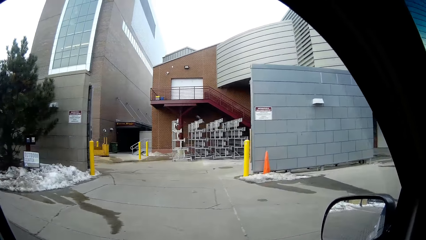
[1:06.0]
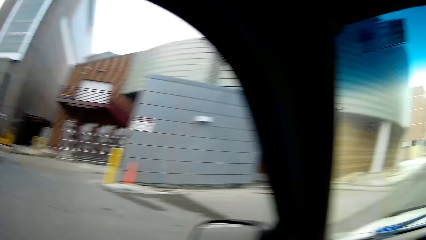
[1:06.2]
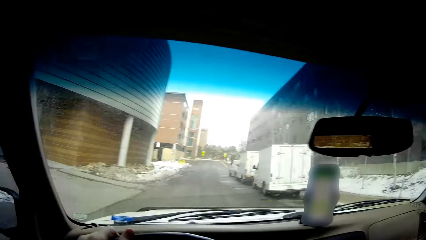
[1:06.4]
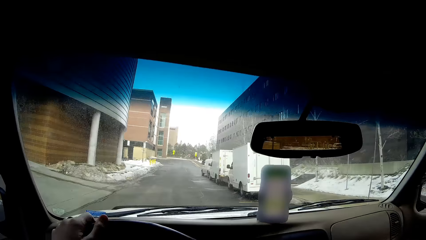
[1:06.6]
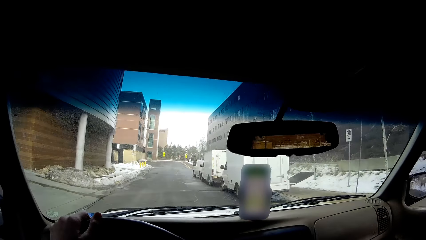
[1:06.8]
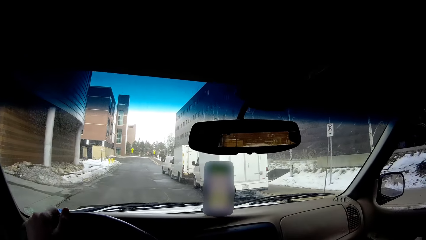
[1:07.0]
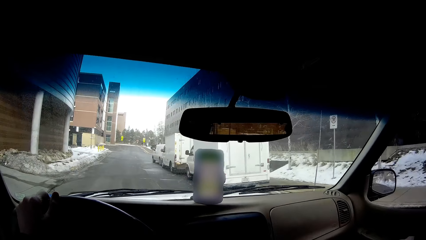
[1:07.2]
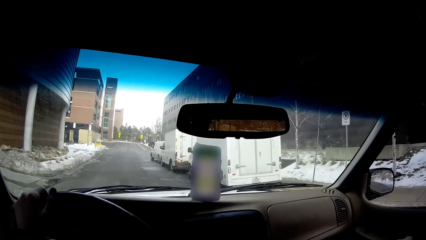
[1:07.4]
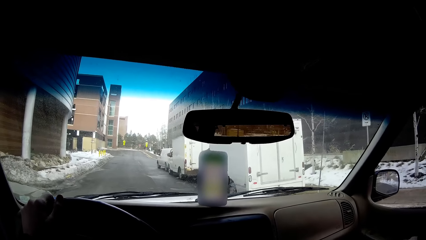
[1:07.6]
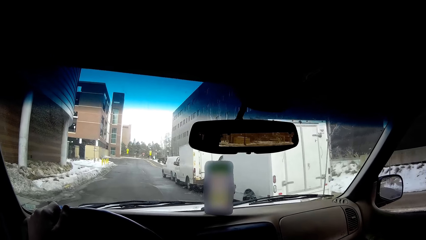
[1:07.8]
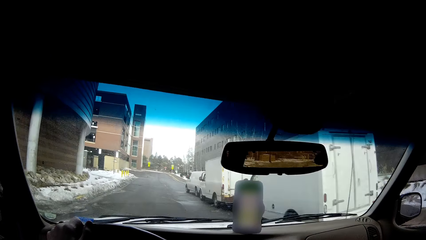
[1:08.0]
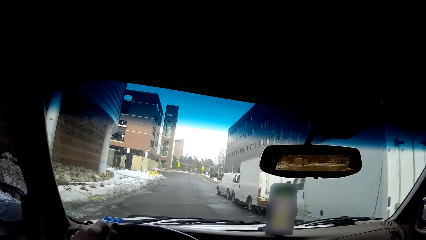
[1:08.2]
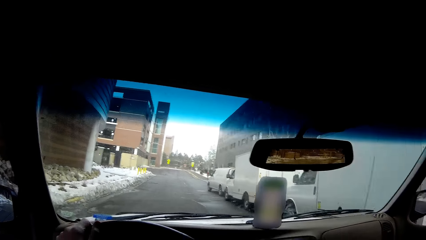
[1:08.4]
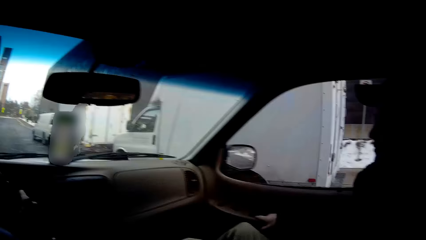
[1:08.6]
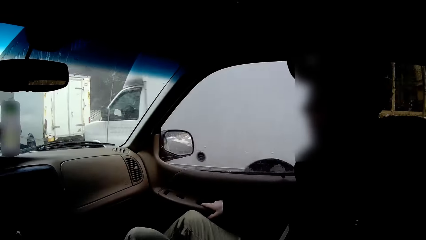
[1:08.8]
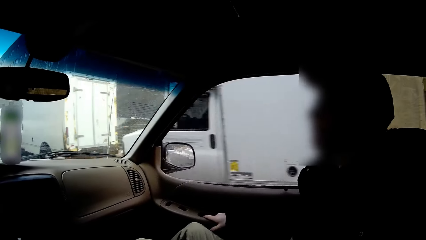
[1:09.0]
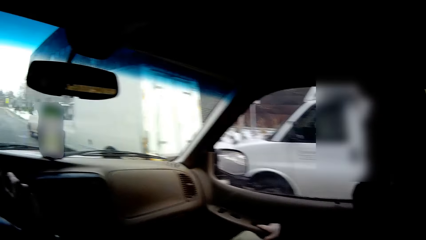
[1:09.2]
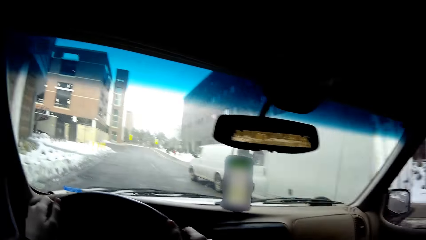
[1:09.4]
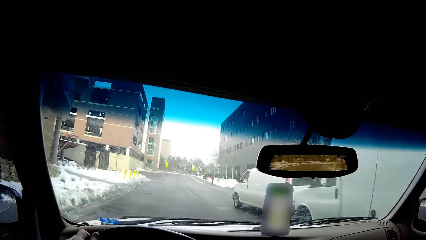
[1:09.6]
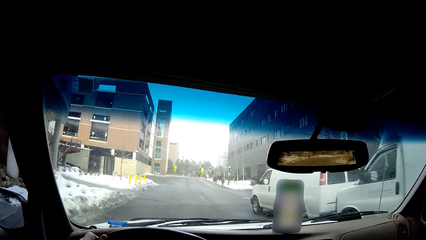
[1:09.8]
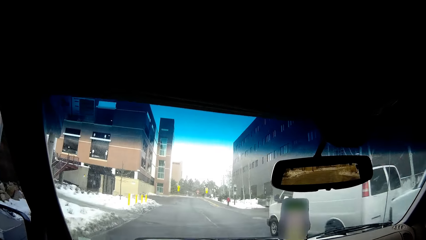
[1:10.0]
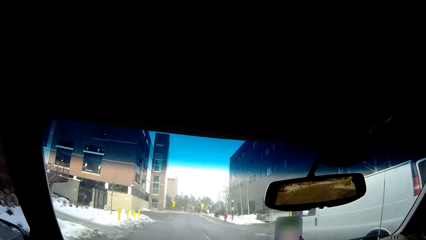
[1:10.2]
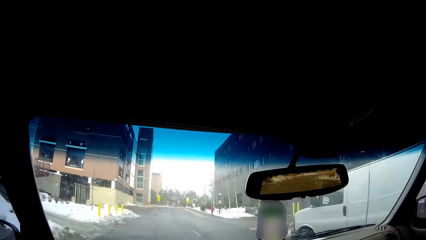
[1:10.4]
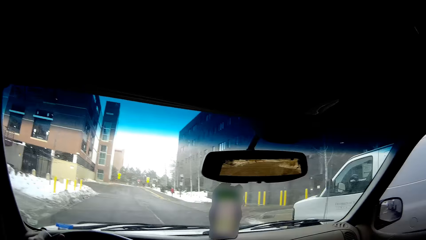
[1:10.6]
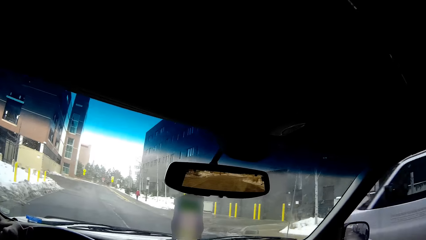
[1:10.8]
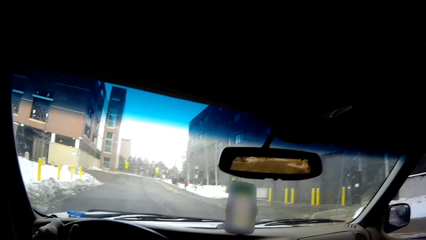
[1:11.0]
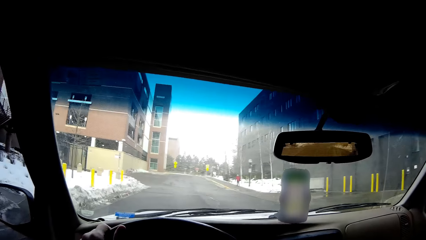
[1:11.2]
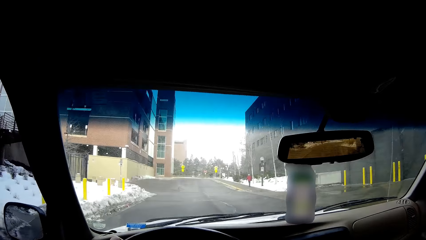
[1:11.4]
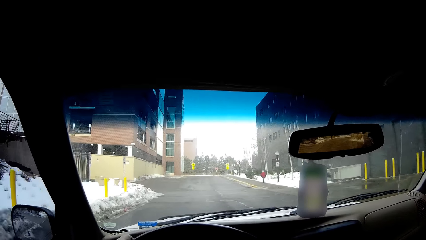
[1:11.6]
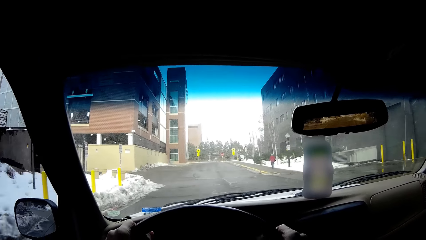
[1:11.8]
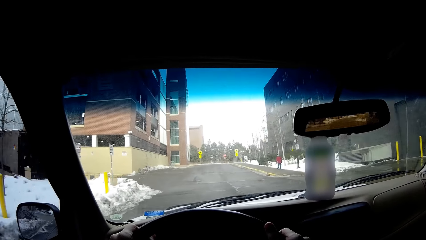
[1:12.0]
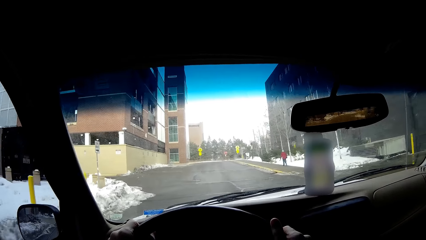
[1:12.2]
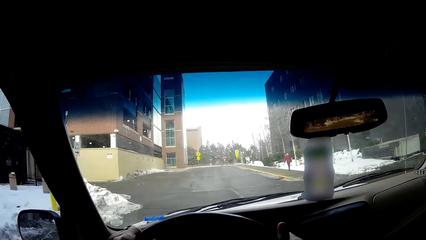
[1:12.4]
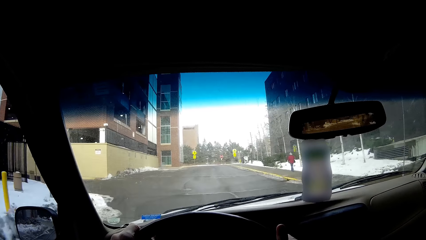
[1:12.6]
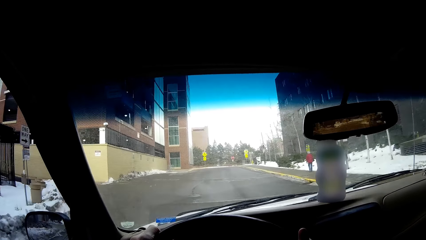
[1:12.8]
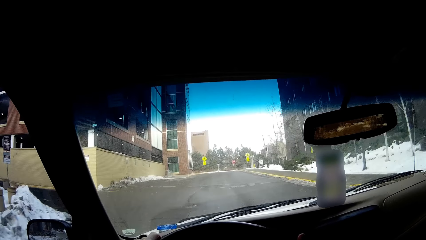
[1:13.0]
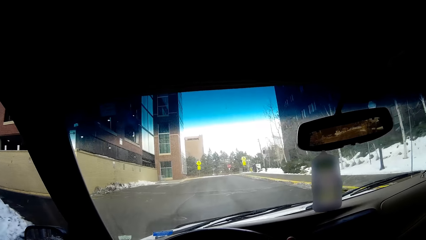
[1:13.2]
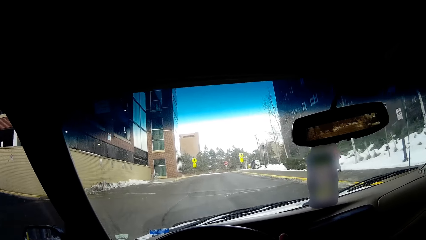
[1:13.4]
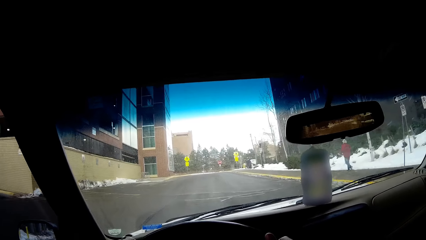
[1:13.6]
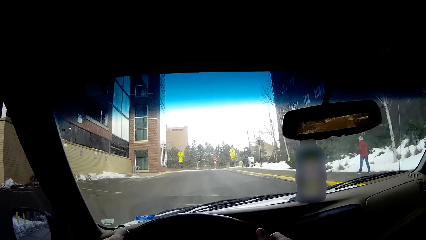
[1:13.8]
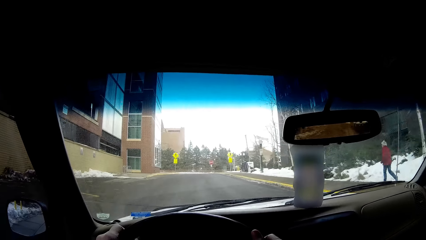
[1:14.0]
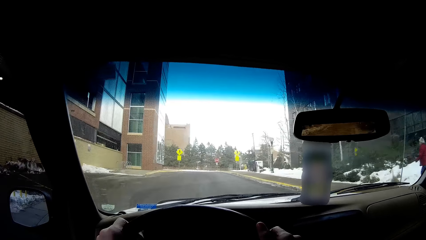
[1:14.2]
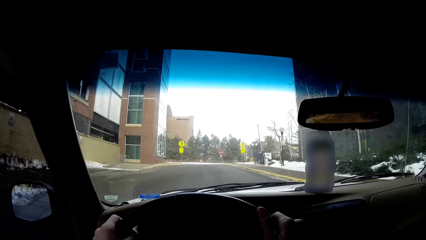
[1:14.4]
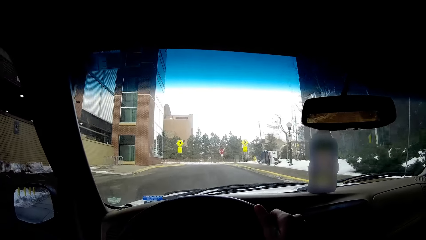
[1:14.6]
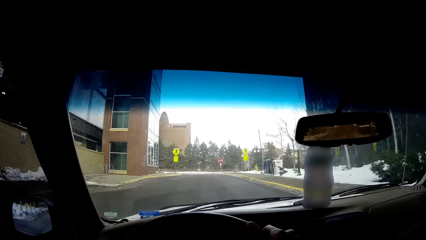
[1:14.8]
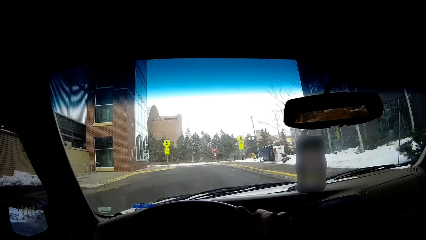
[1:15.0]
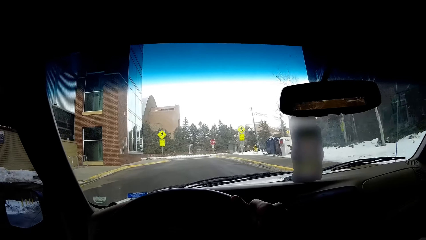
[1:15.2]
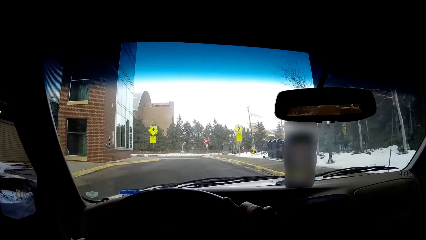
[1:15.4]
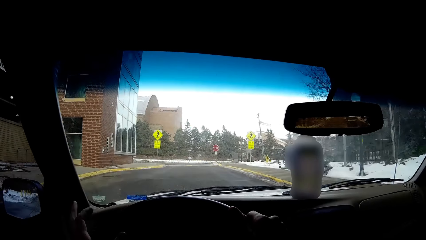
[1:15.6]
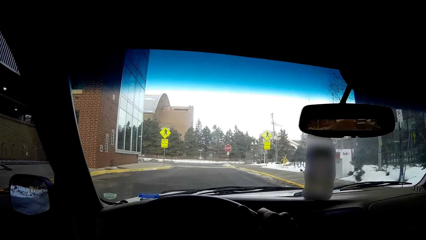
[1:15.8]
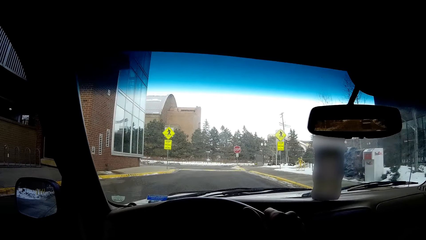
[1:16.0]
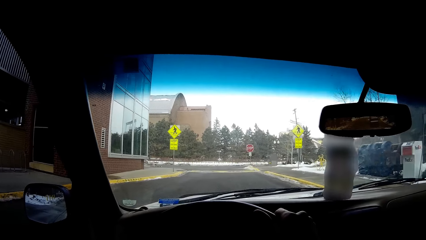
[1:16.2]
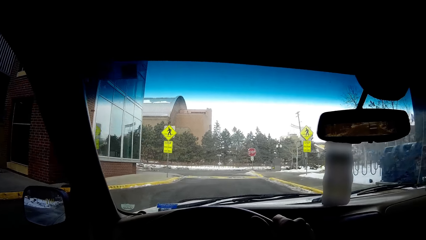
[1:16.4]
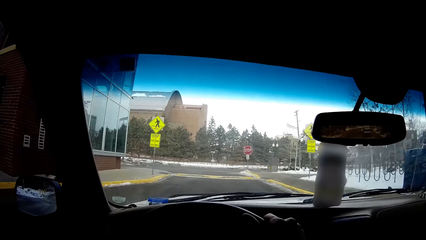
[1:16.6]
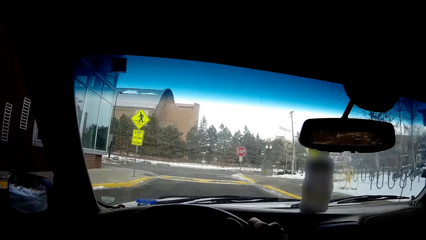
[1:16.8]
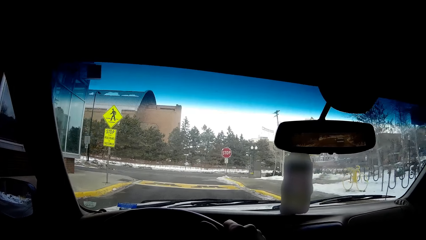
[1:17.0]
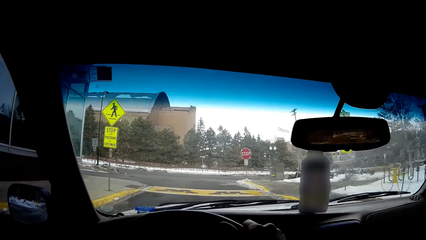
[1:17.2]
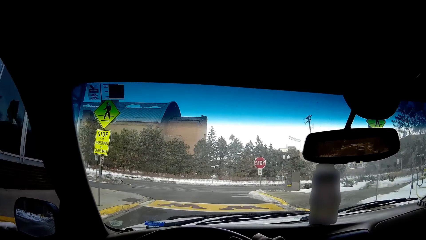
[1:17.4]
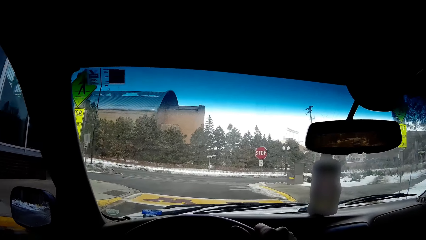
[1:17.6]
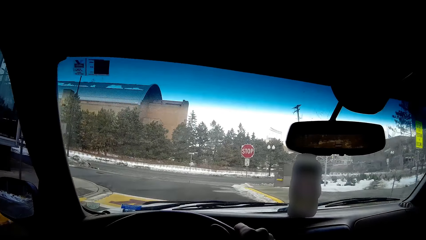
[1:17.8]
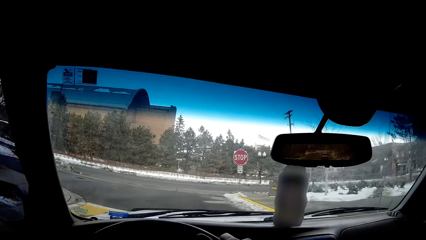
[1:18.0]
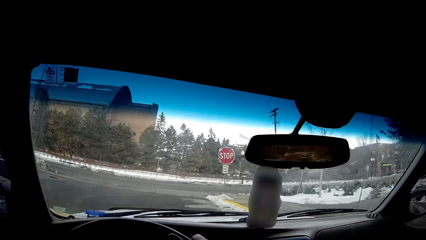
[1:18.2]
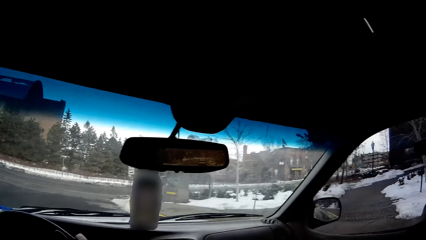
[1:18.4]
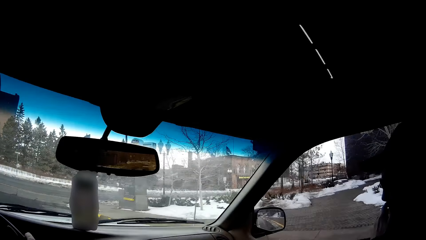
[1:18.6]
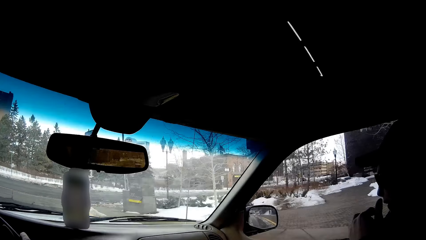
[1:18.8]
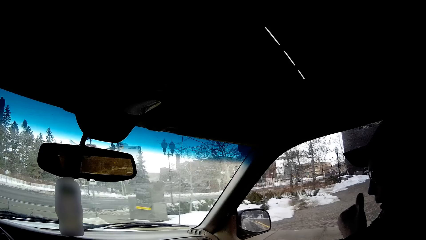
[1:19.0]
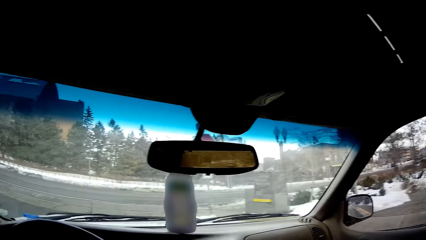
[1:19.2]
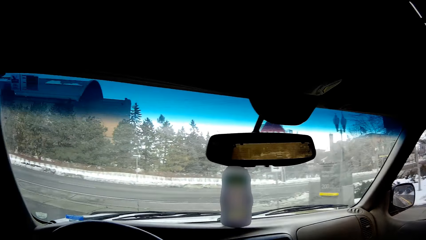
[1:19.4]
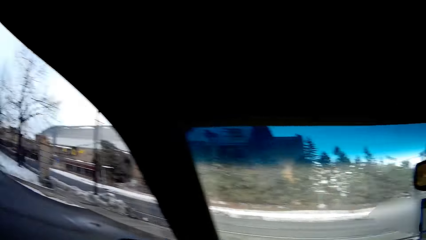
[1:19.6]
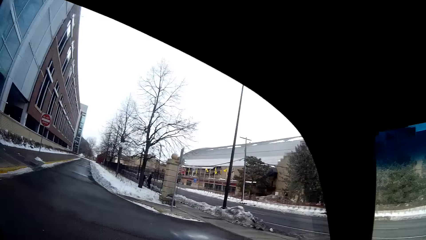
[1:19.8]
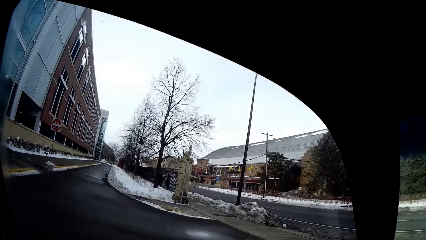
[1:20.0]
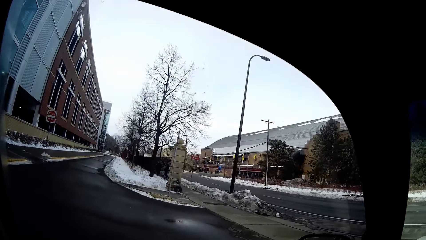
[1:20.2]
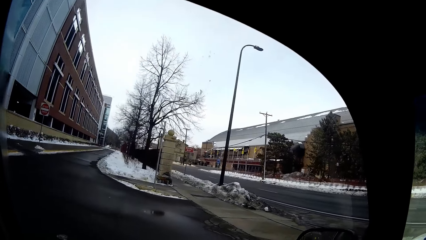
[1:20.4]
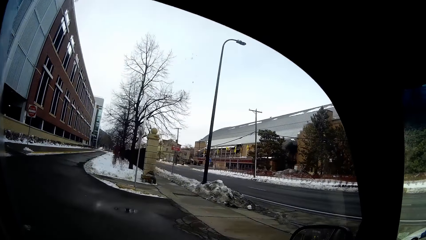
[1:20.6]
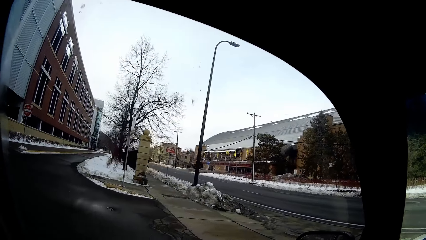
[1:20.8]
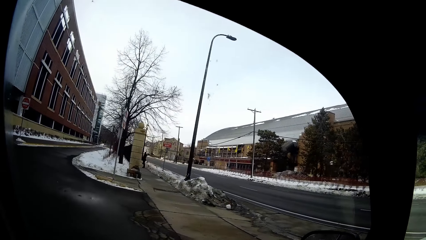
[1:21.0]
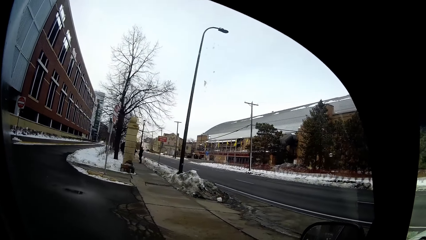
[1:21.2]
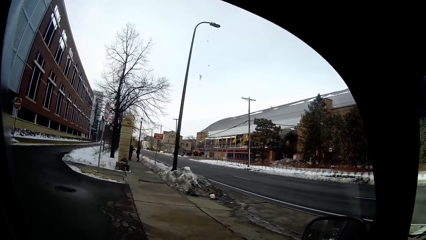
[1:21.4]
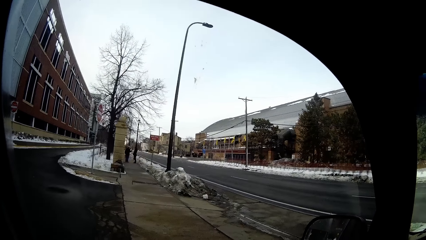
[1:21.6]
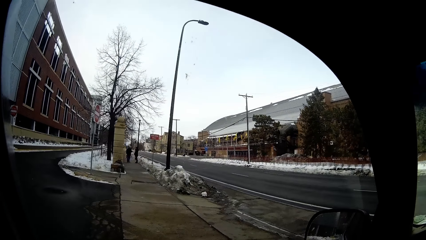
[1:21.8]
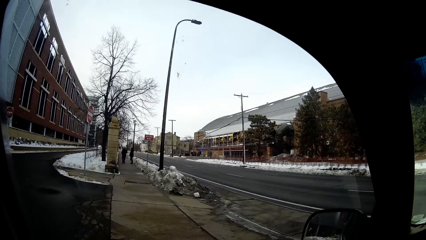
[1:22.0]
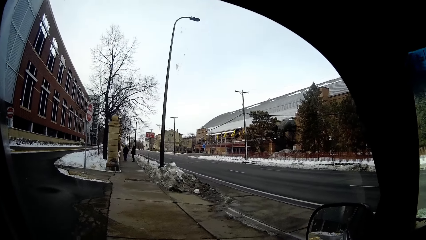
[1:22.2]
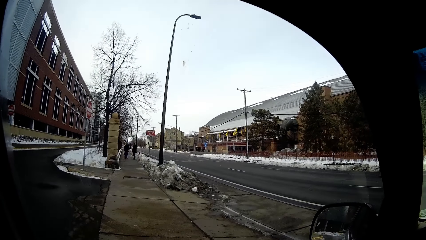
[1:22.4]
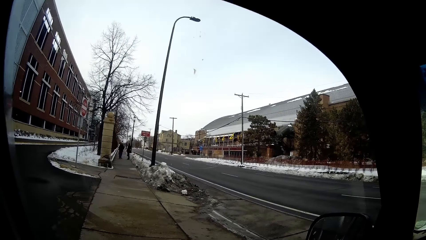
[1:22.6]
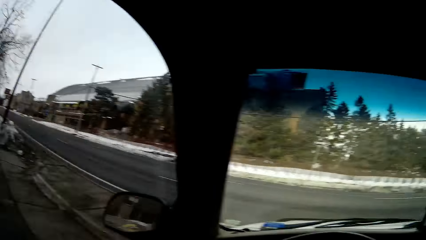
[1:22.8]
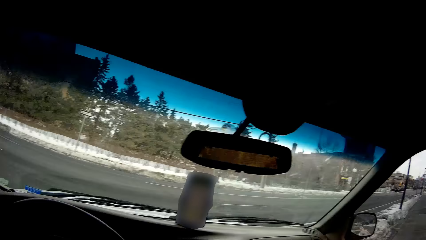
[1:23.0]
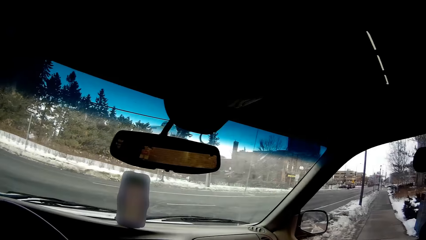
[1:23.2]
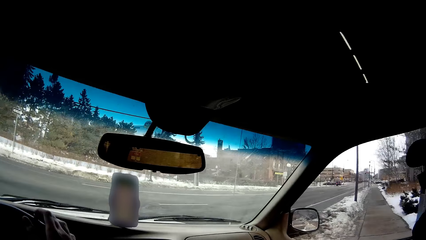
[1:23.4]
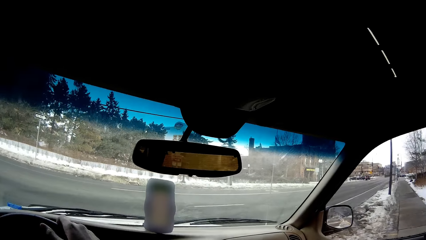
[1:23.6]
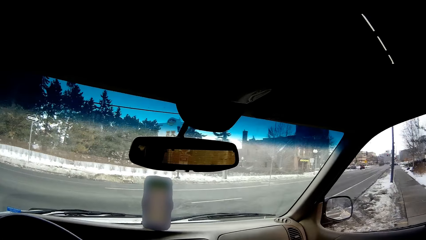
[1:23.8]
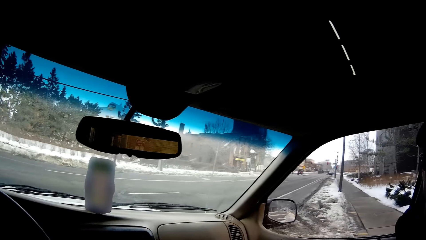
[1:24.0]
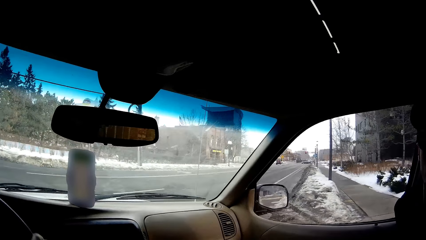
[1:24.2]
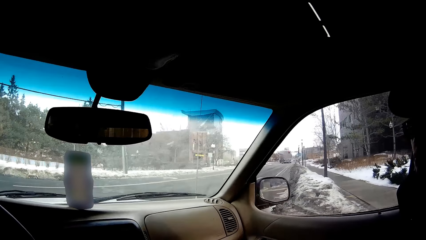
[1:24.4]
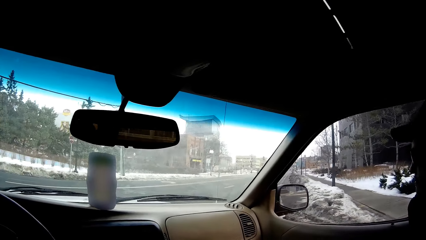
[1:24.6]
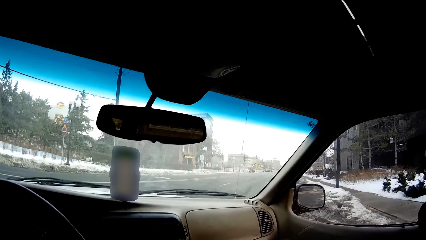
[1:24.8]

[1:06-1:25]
The camera wearer drives a car. A man touches a nose with a hand. The camera wearer looks around the street. They drive the car on the road. Another man stands near the road. A woman stands near the other man.
